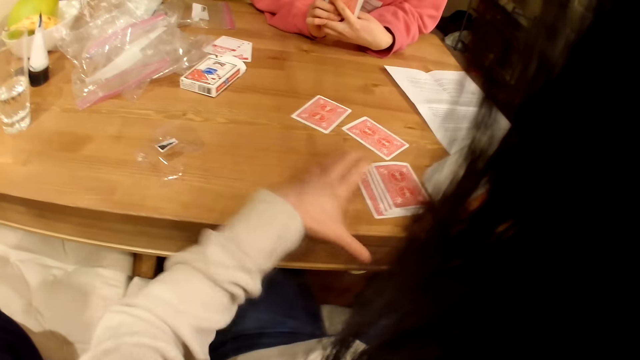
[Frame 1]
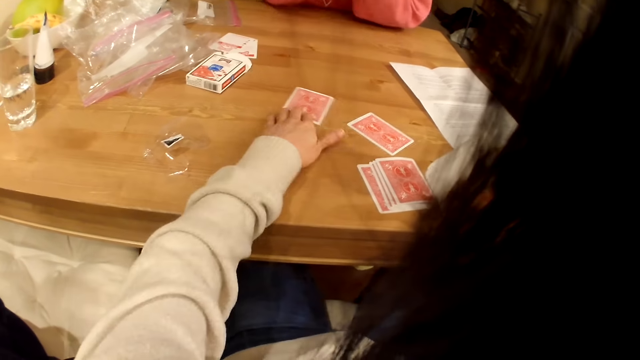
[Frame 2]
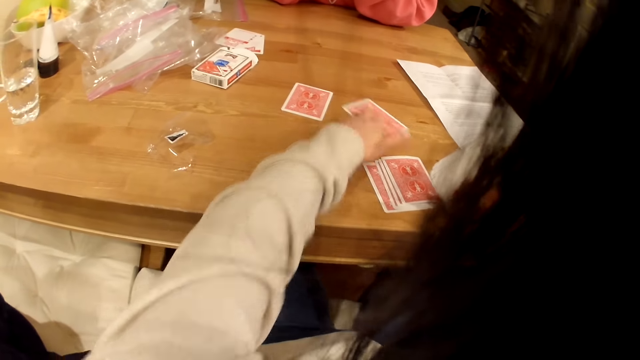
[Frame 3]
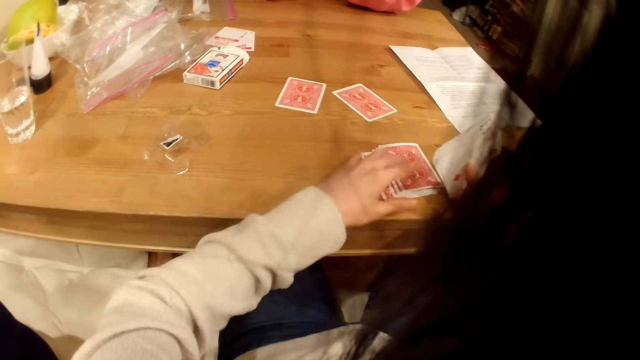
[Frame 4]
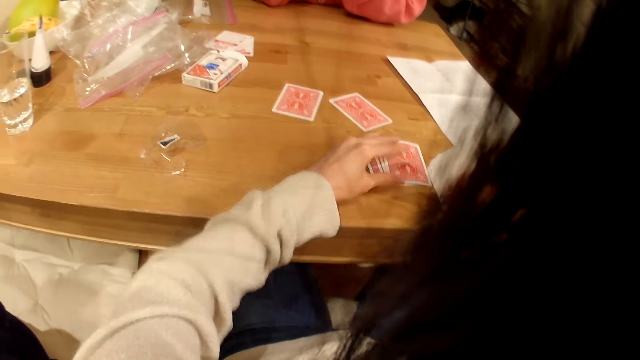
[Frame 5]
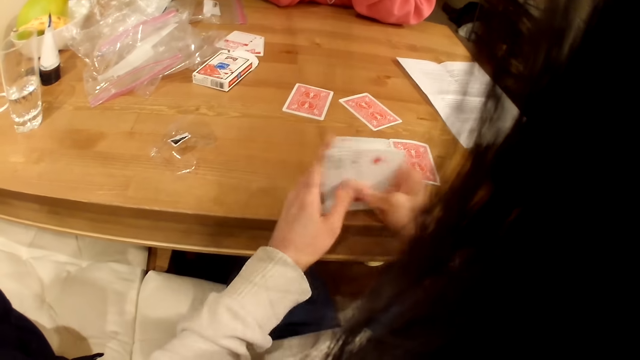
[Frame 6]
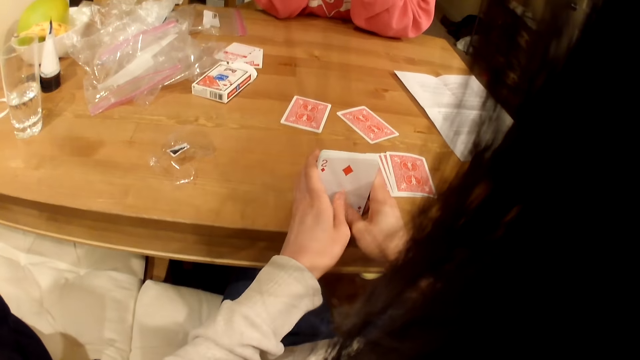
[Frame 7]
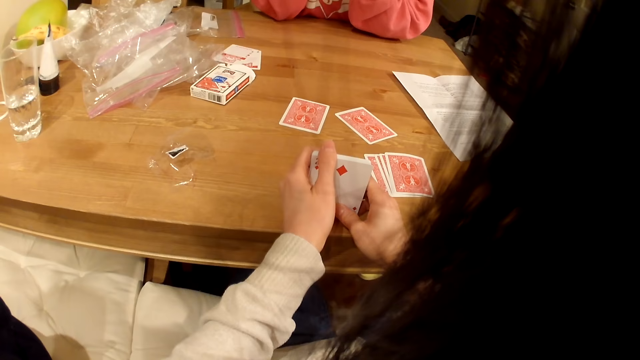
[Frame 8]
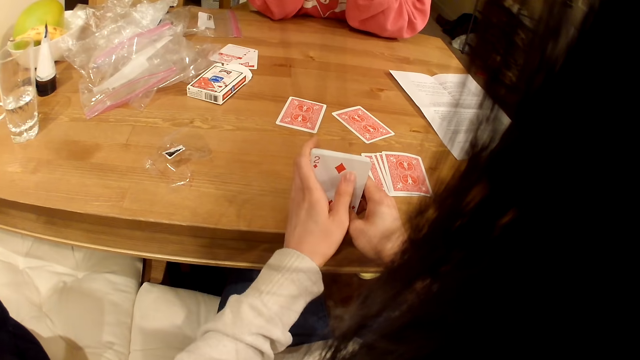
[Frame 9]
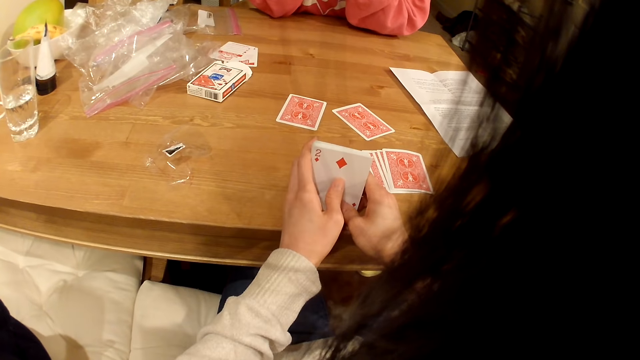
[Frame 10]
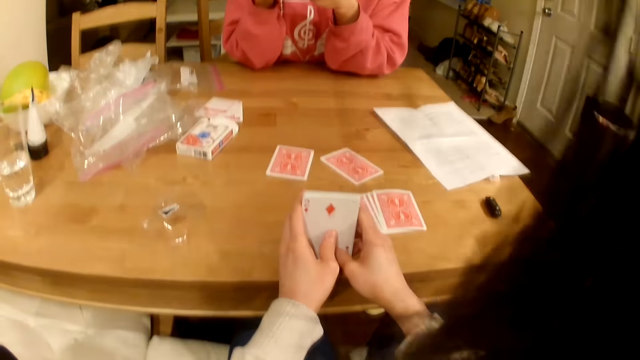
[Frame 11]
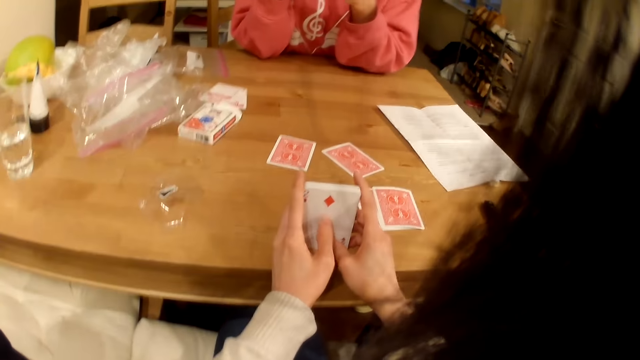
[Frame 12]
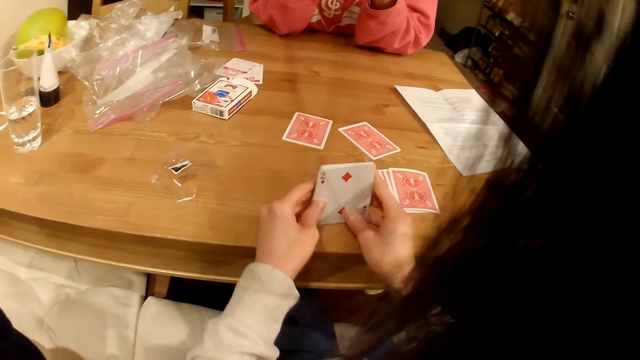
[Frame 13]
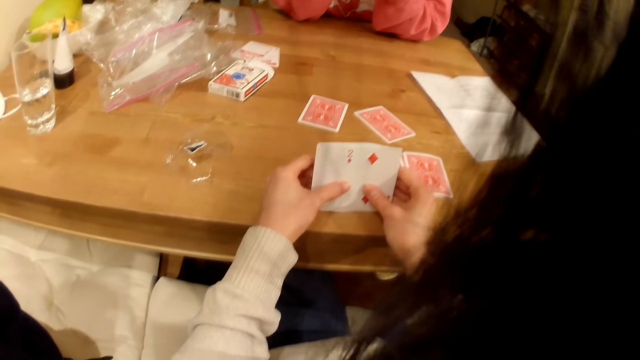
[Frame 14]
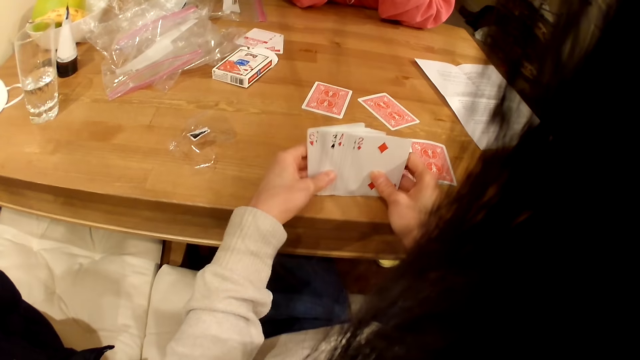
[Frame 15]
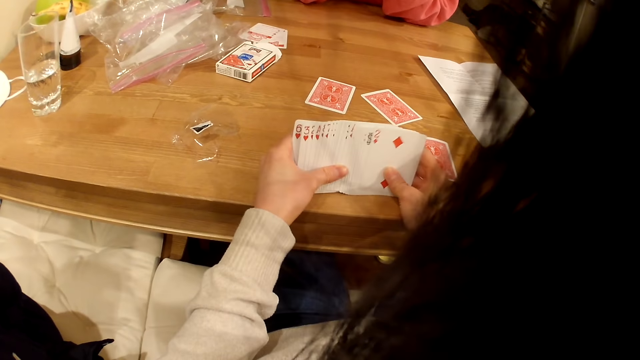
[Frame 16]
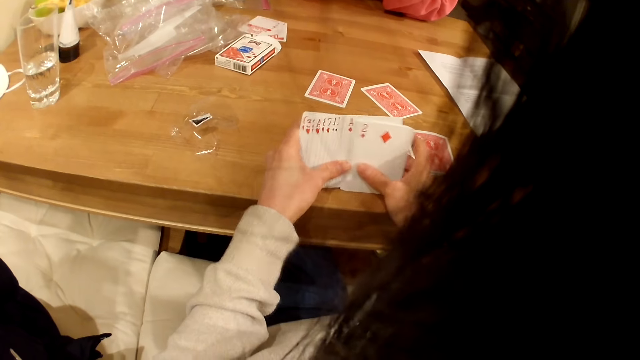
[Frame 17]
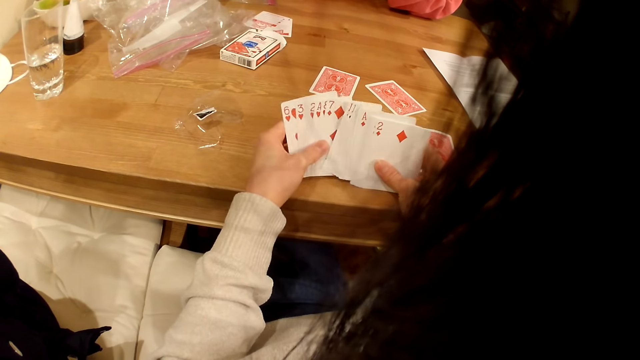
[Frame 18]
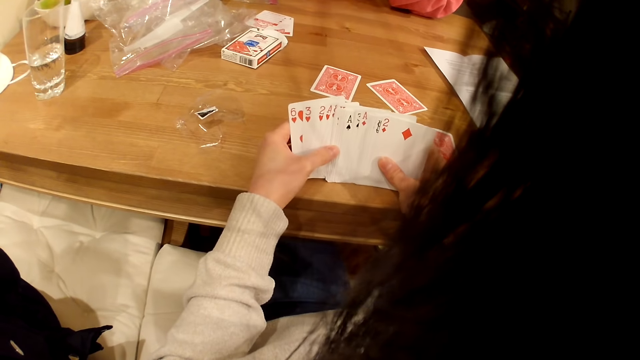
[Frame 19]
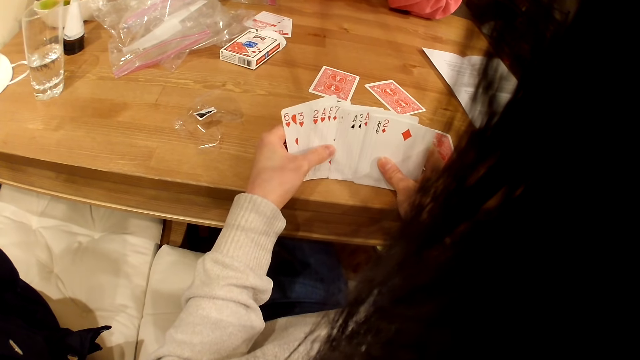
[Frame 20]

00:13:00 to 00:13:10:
The camera wearer shuffles the playing cards.

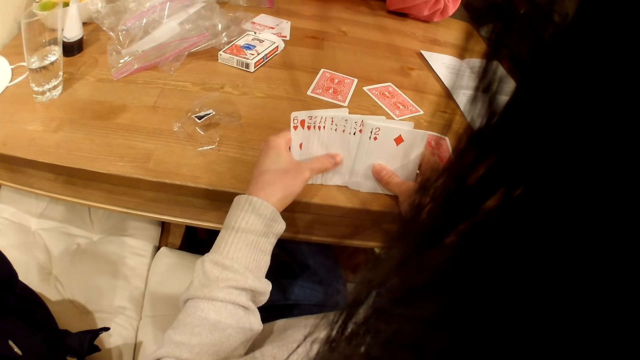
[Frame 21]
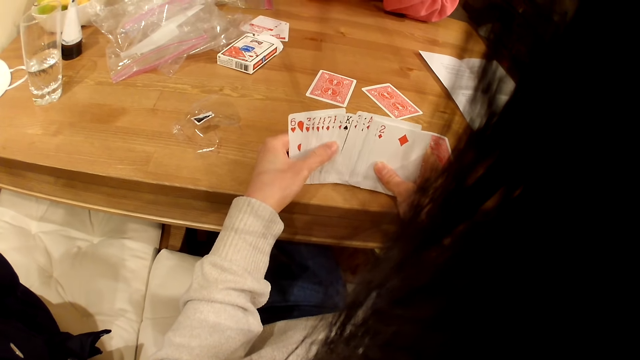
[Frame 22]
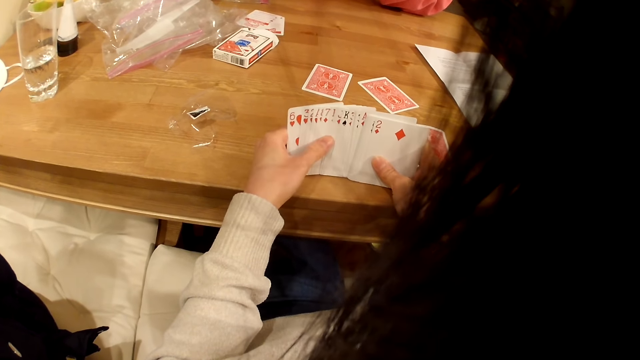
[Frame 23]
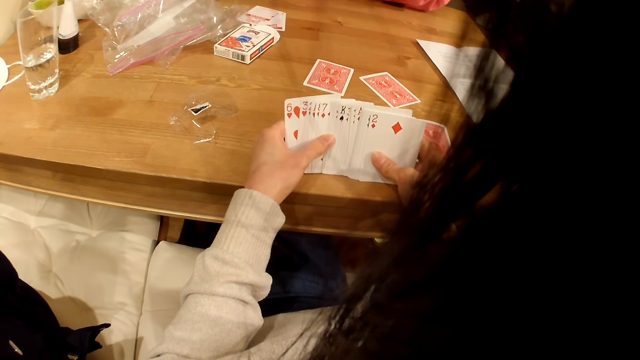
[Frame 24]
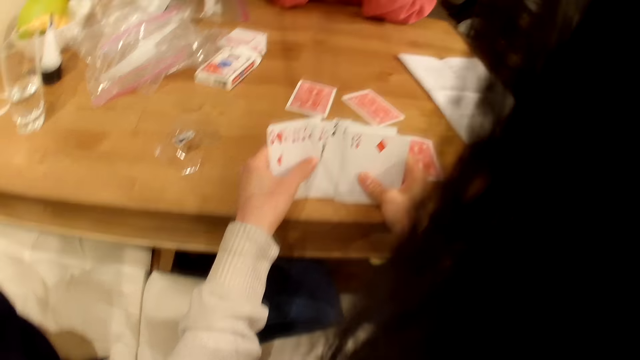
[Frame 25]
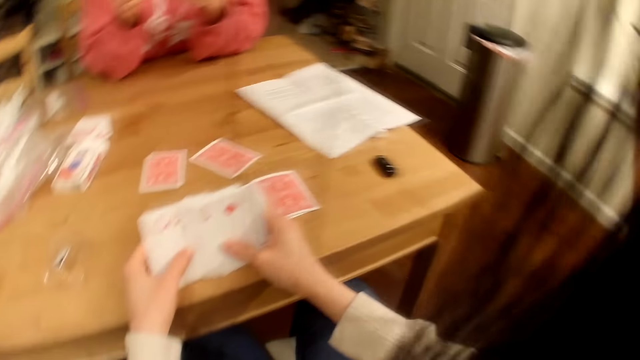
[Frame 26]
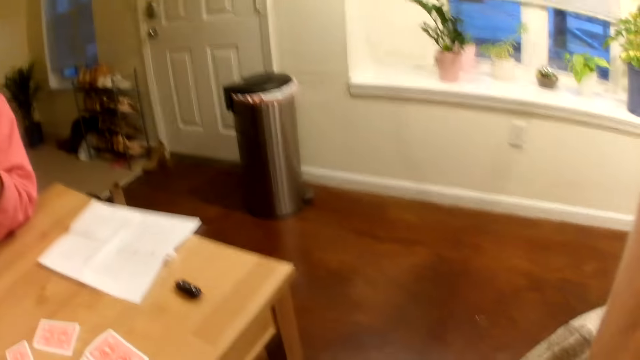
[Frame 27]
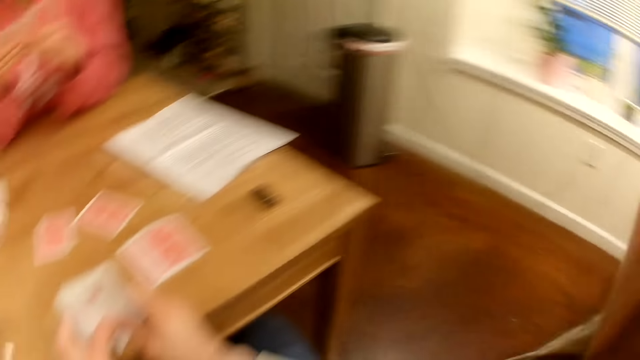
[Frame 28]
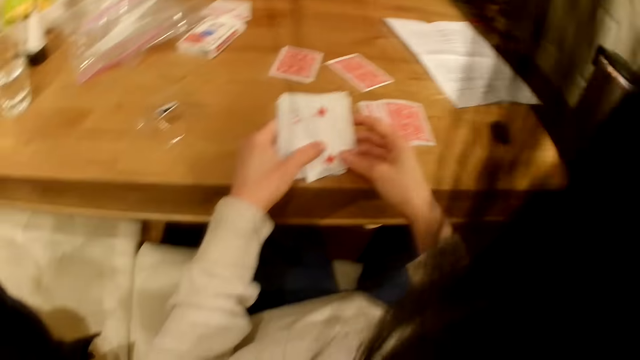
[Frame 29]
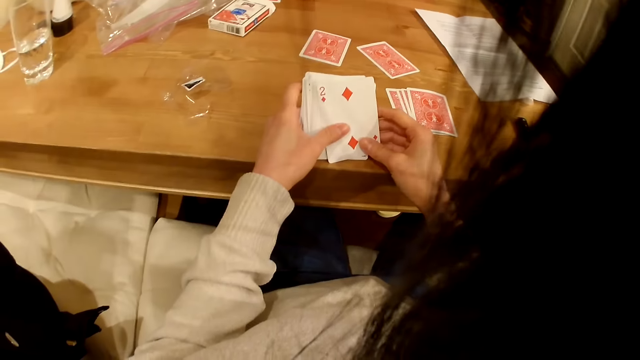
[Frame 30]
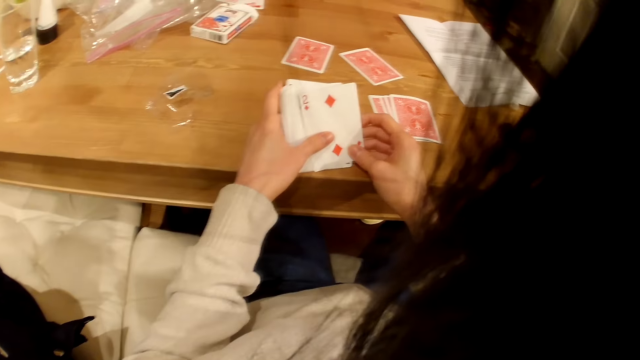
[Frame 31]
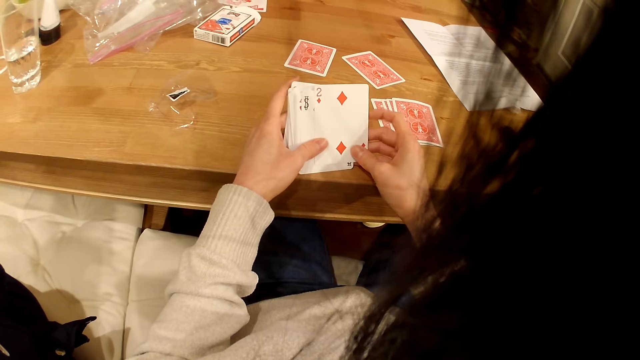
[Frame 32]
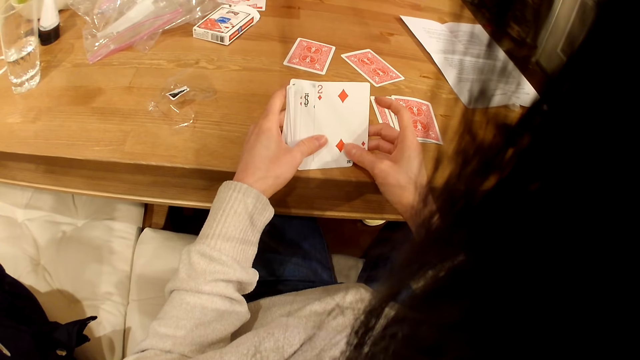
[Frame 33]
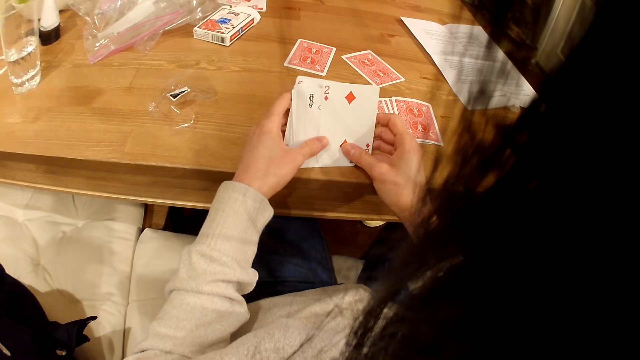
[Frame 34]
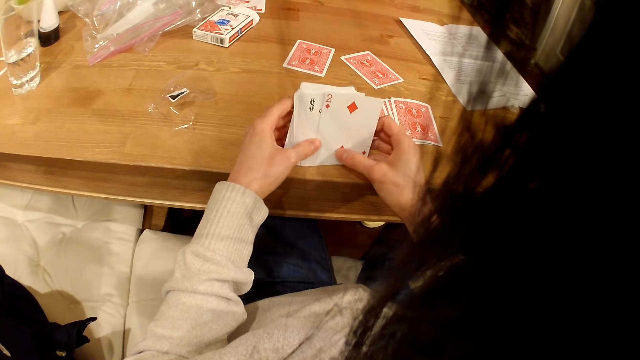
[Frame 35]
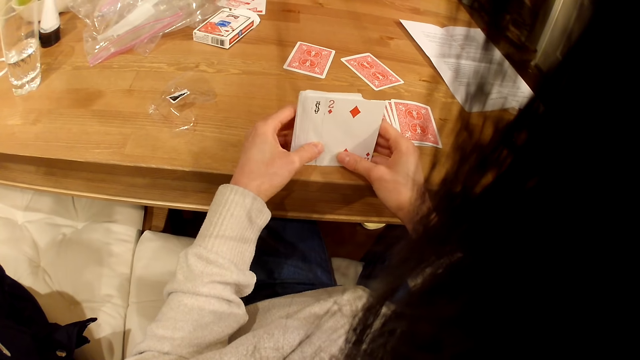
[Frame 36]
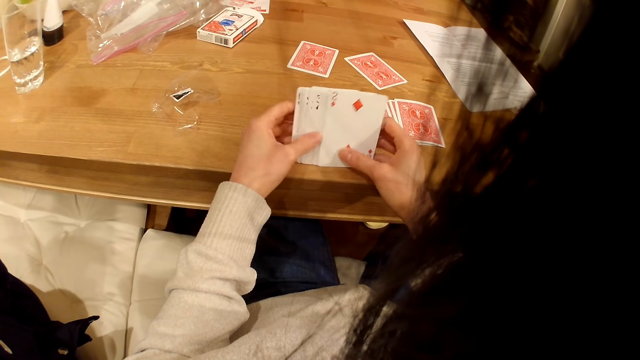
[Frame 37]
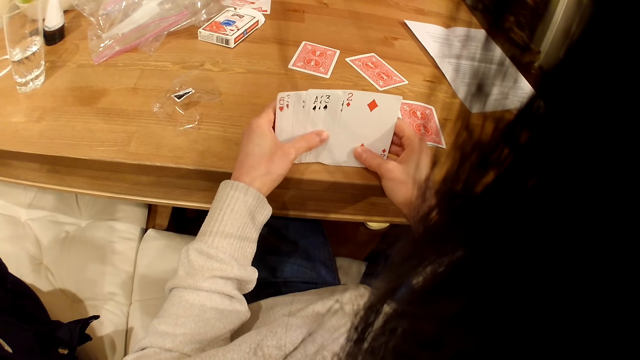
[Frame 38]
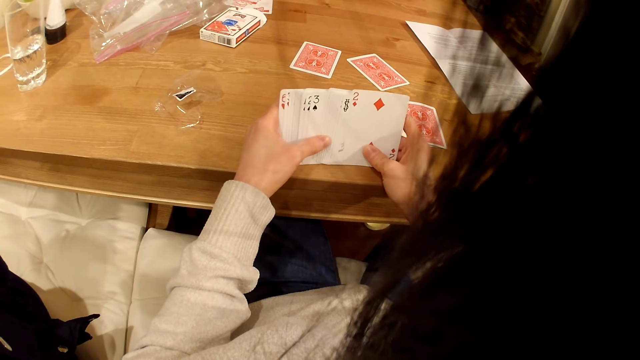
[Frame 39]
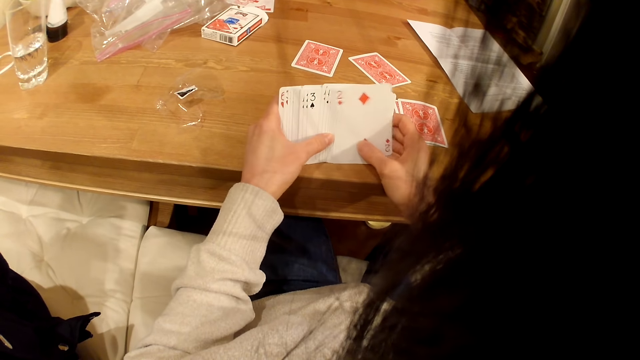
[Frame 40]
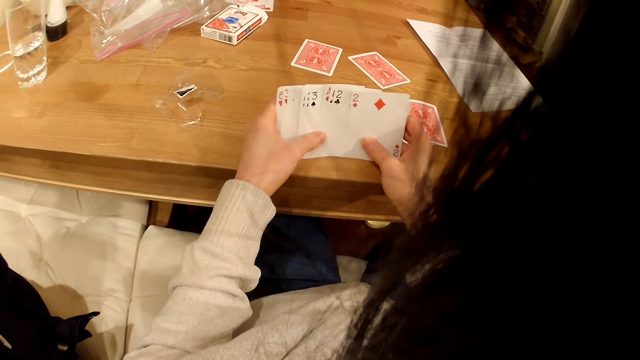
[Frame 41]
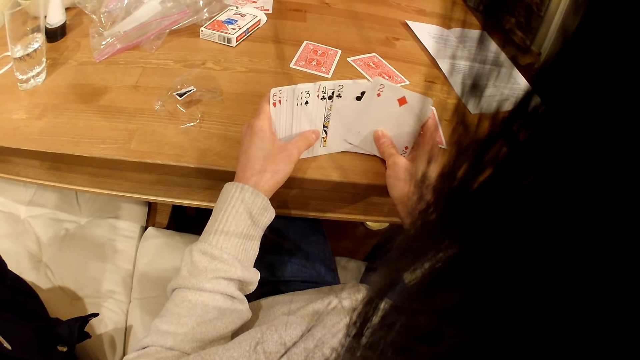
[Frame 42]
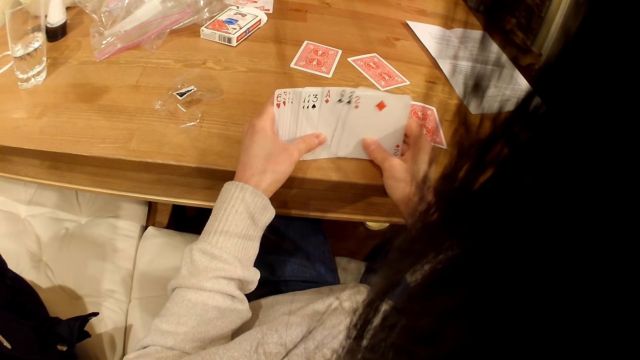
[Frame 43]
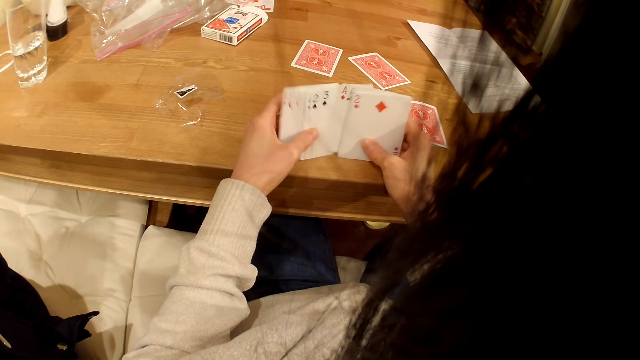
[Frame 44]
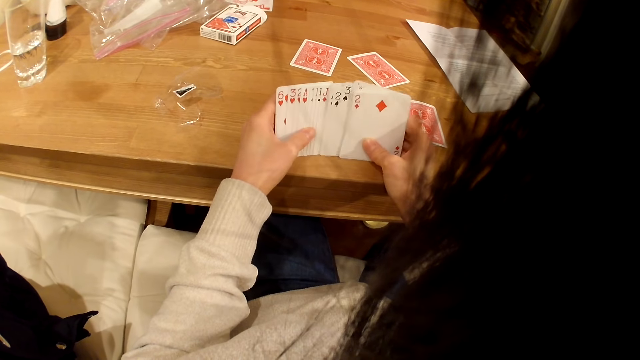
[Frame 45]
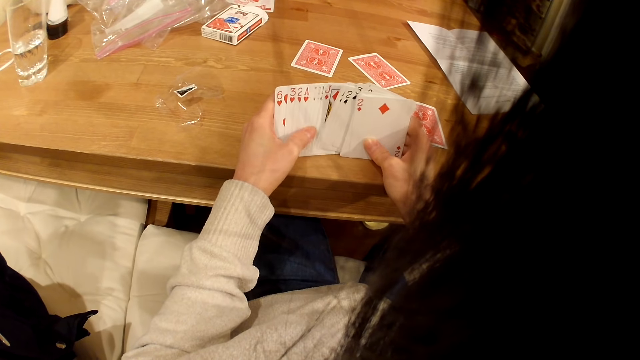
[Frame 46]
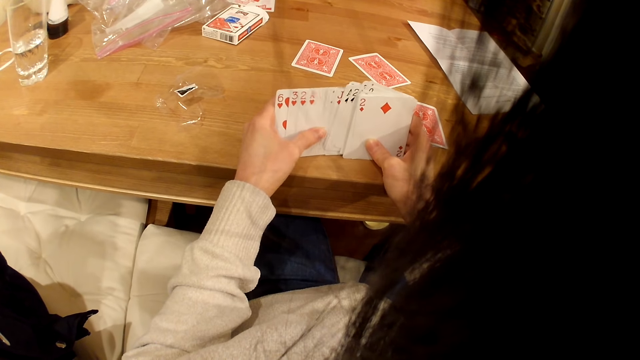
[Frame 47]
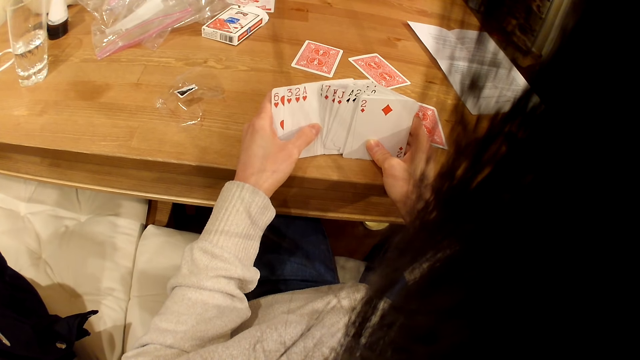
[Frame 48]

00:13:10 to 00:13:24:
The camera wearer looks around. She spreads her cards.
